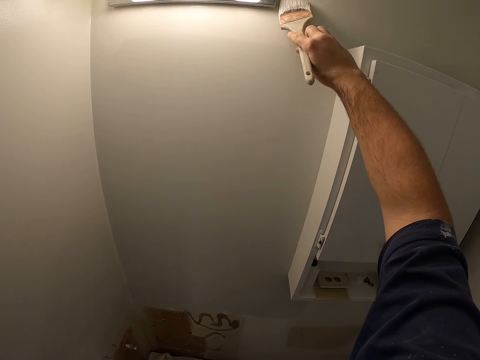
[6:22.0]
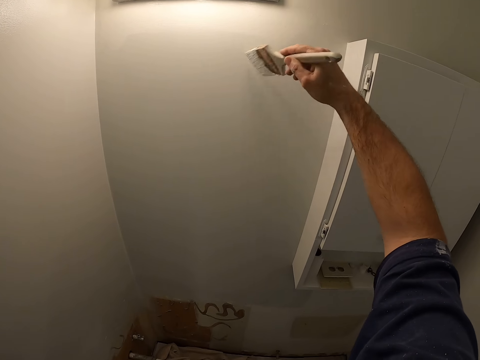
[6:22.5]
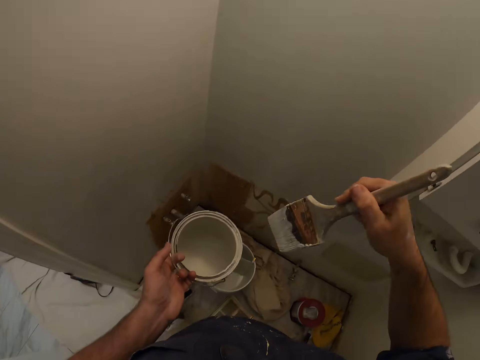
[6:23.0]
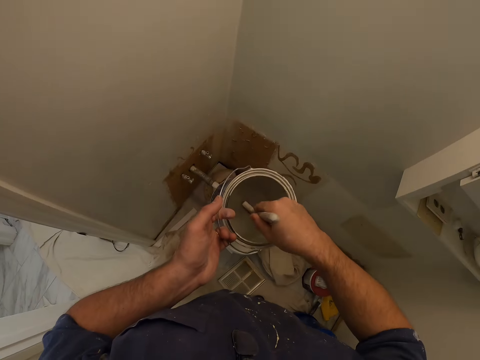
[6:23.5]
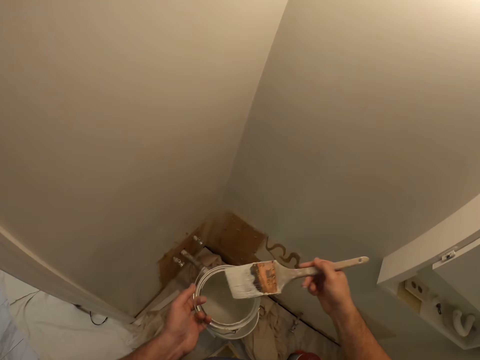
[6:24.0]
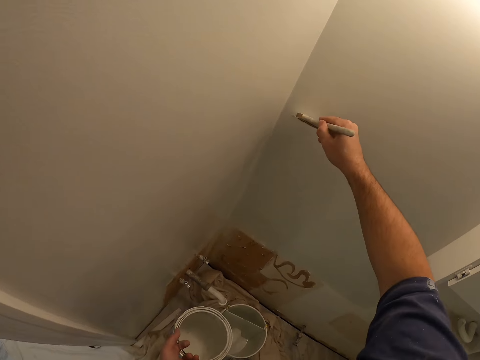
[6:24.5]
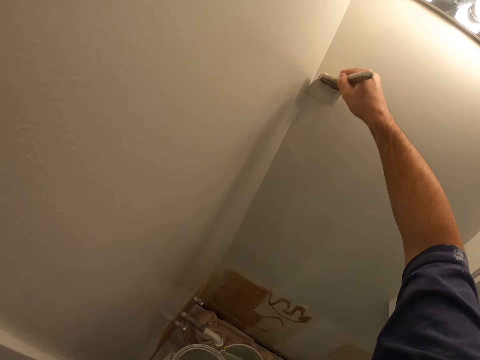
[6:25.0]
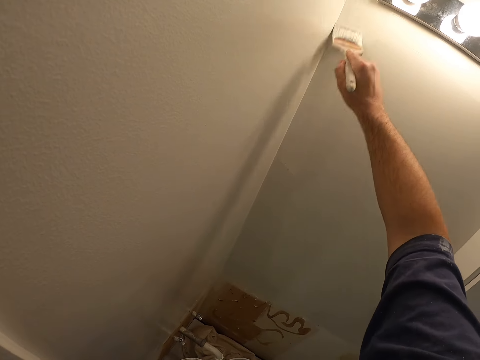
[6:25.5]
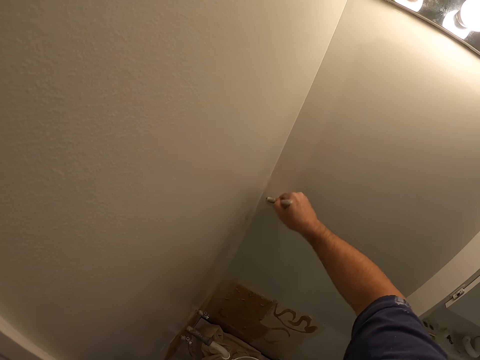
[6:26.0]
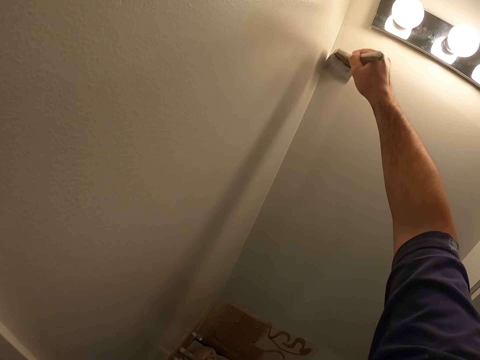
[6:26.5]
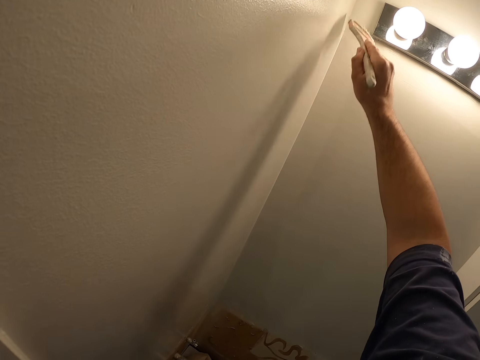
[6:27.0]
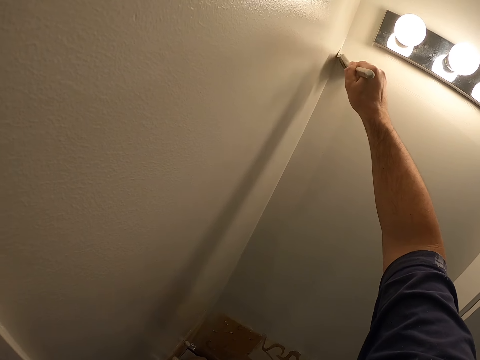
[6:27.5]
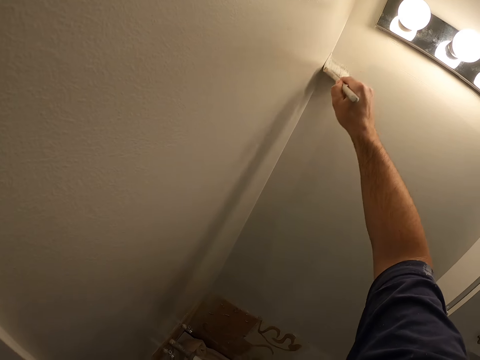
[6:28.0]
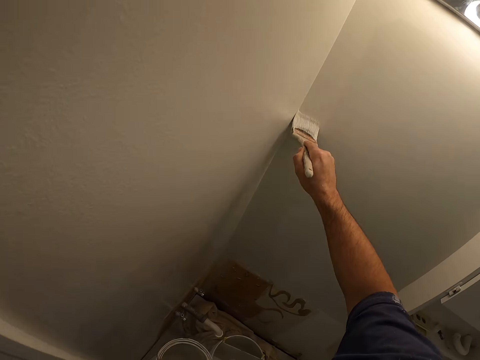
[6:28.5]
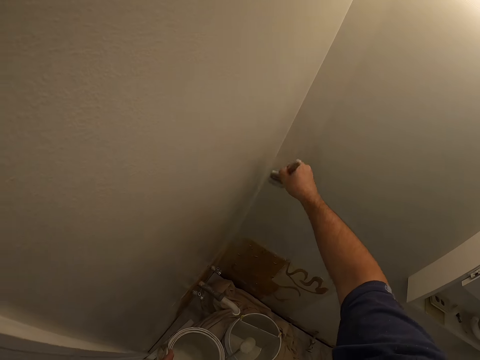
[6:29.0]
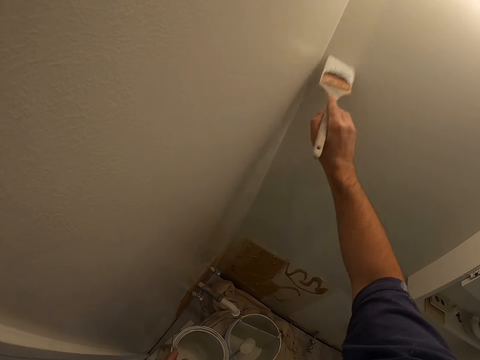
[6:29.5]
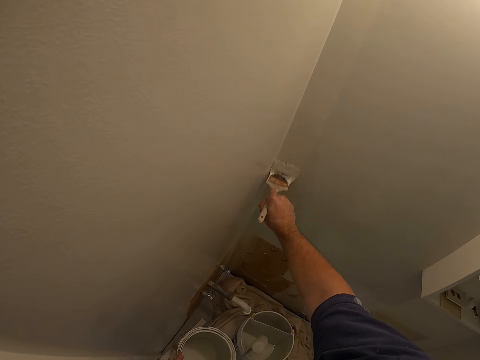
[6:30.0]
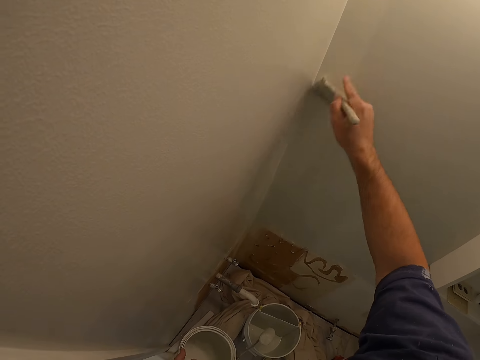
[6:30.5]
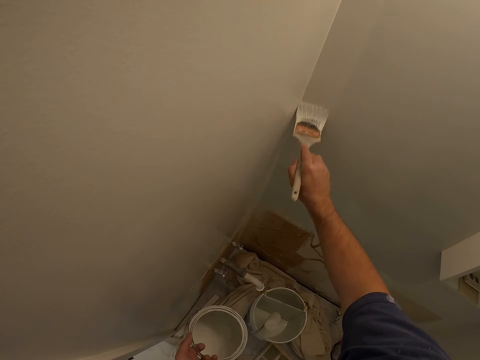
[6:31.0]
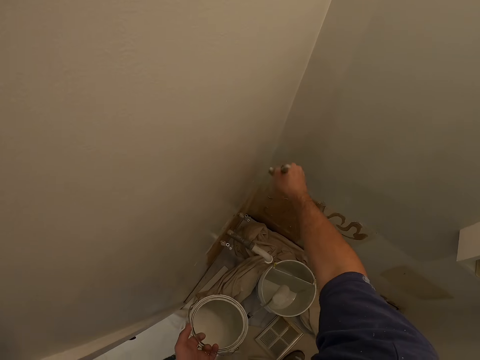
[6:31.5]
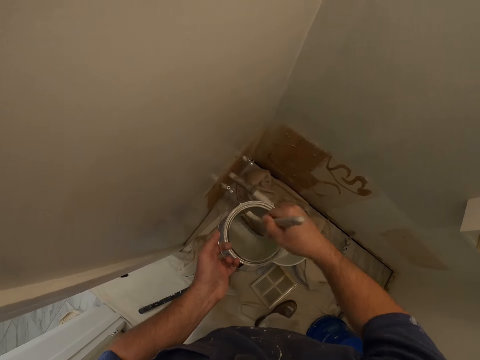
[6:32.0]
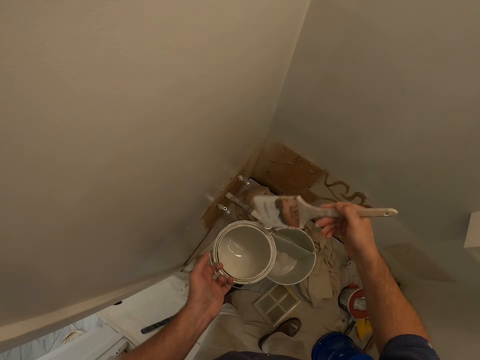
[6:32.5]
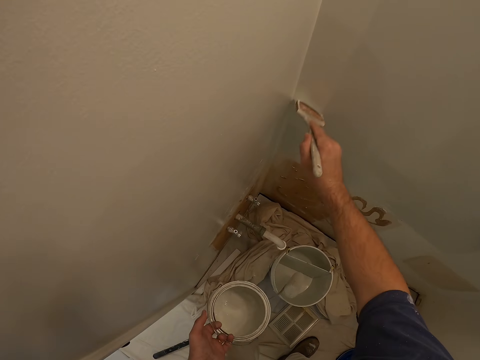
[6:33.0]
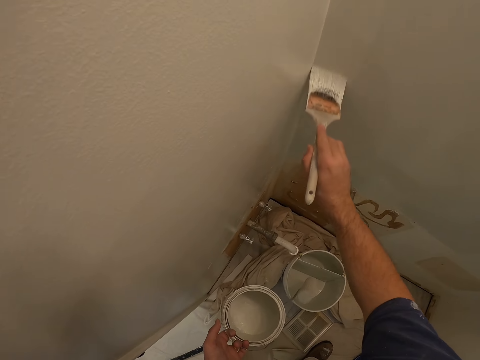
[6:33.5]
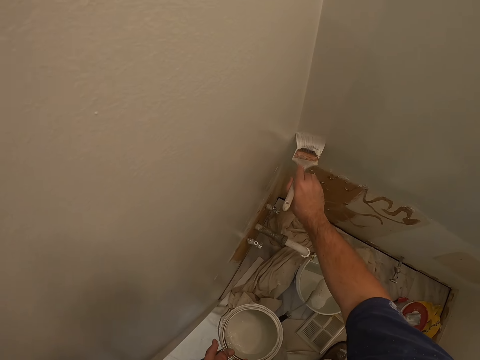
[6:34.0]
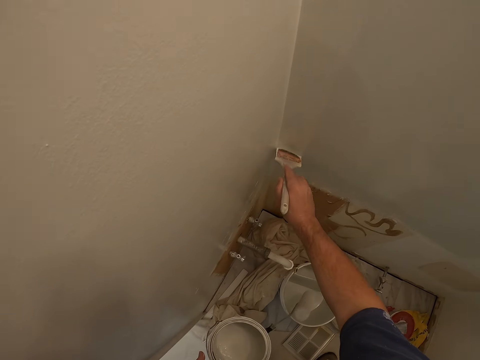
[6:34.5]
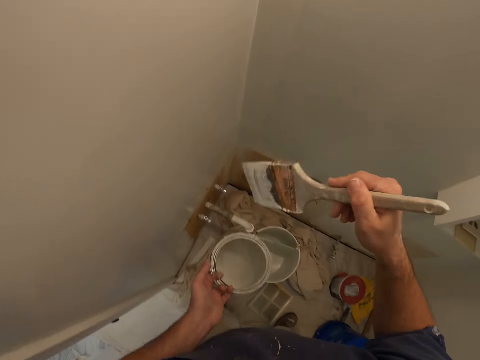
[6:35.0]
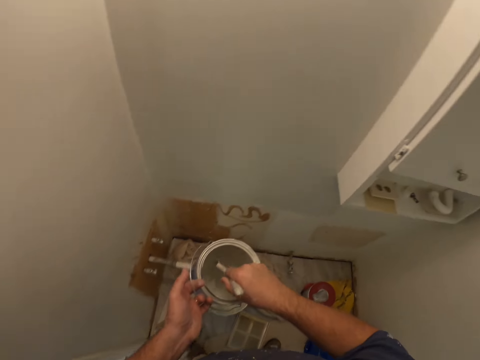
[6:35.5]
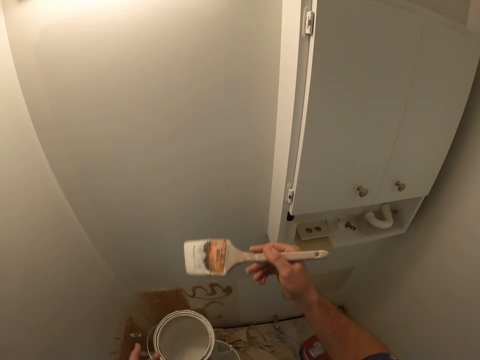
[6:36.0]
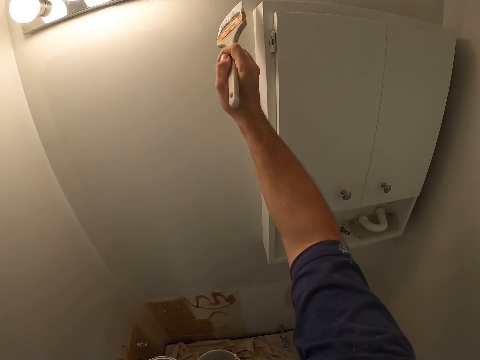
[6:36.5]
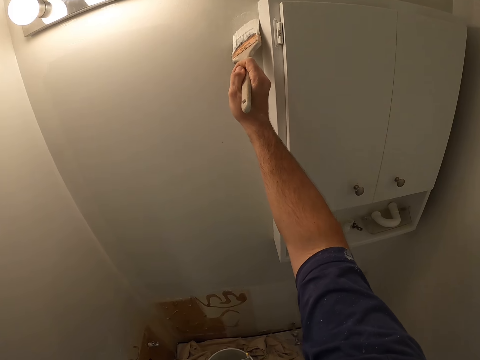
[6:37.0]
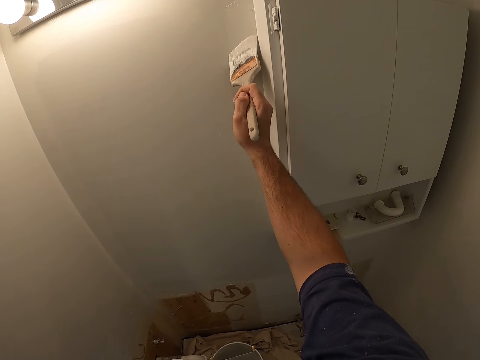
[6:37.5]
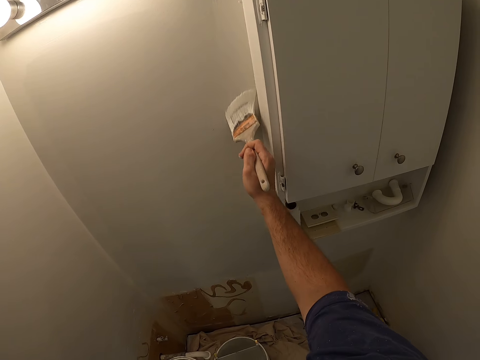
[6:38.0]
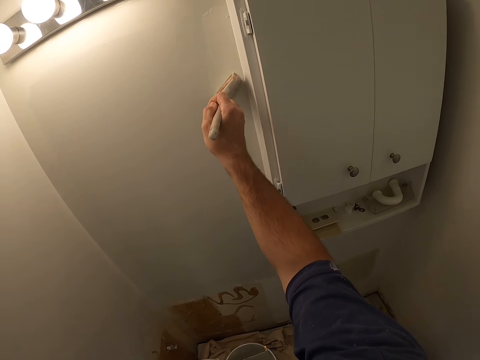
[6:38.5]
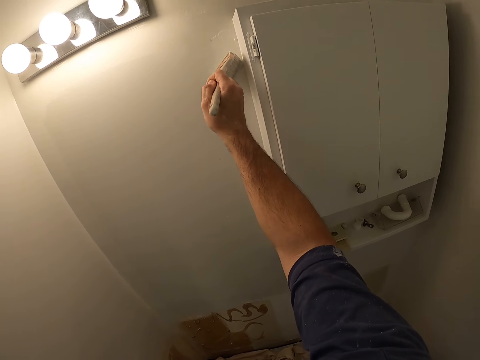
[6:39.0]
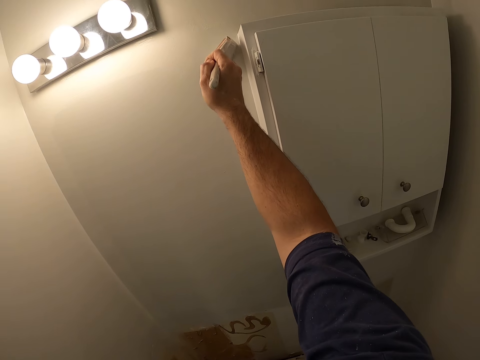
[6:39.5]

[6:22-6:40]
The camera wearer looks towards the tin of paint. They add paint to the paint brush from the tin of paint. They look towards the wall. They paint the wall with the paint brush. They look towards the tin of paint. They add paint to the paint brush from the tin of paint. They look towards the wall. They paint the wall with the paint brush. They look towards the tin of paint. They add paint to the paint brush from the tin of paint. They look towards the wall. They paint the wall with the paint brush.

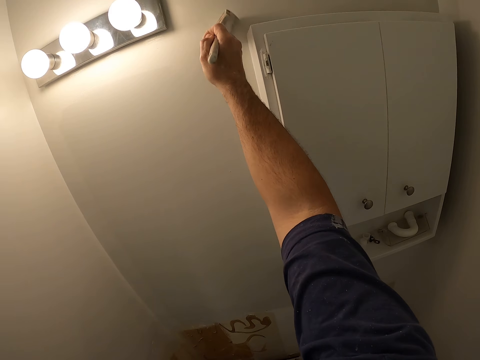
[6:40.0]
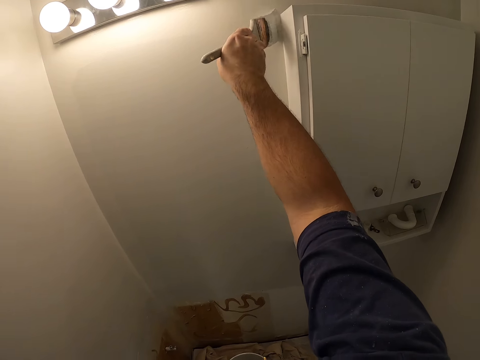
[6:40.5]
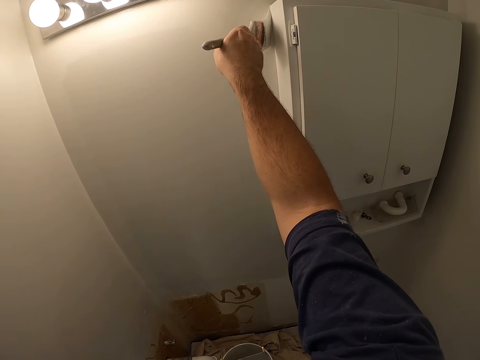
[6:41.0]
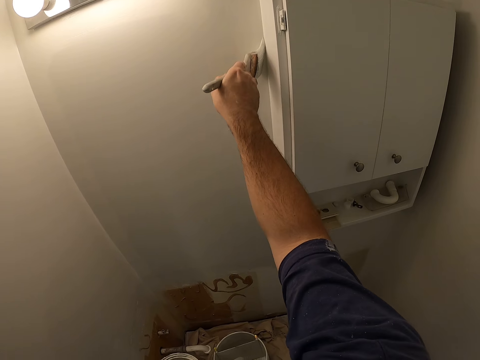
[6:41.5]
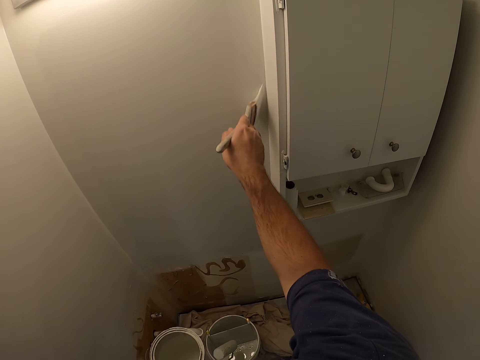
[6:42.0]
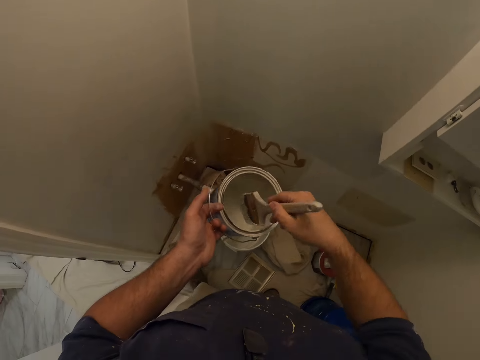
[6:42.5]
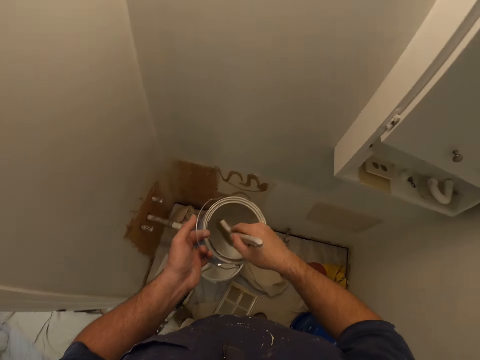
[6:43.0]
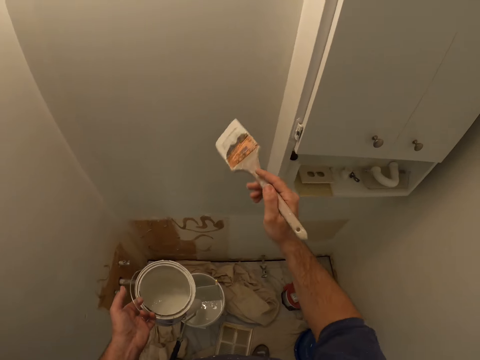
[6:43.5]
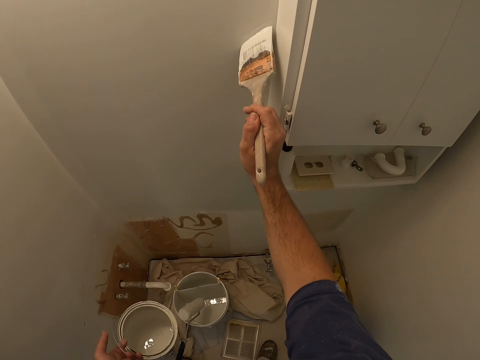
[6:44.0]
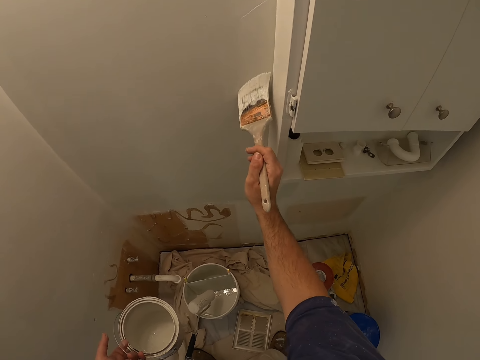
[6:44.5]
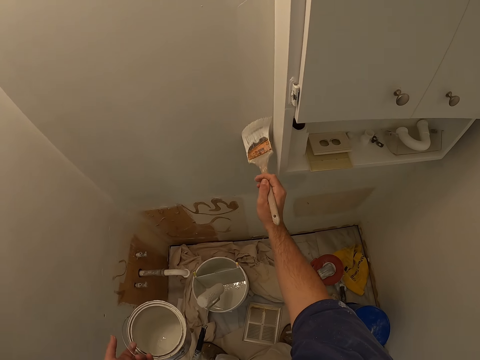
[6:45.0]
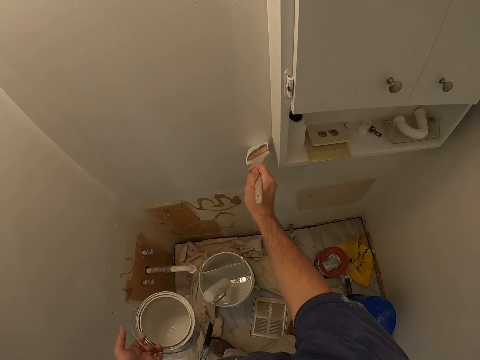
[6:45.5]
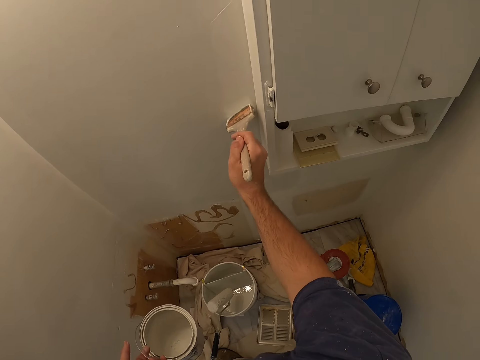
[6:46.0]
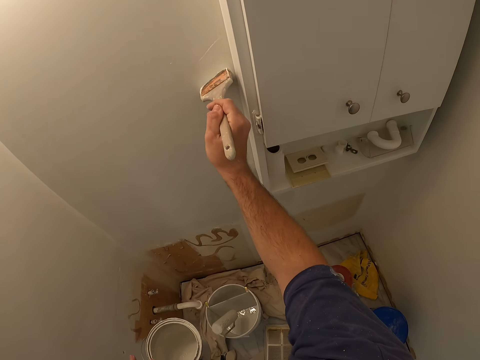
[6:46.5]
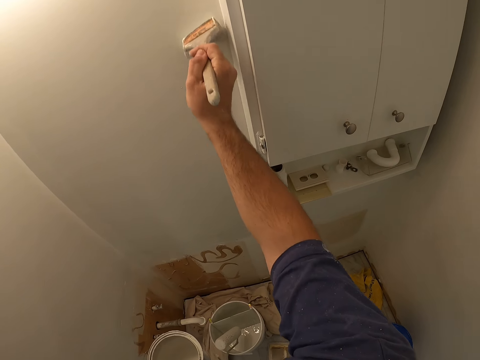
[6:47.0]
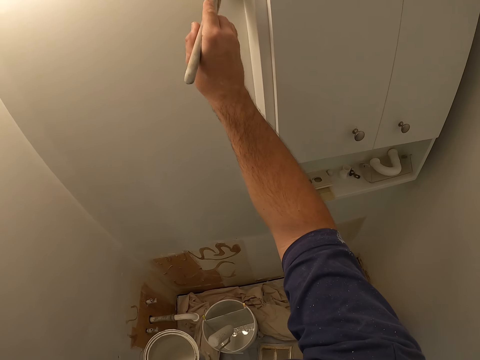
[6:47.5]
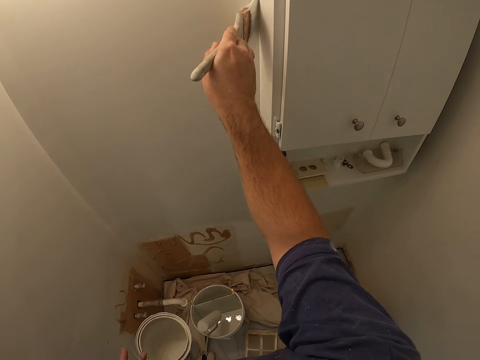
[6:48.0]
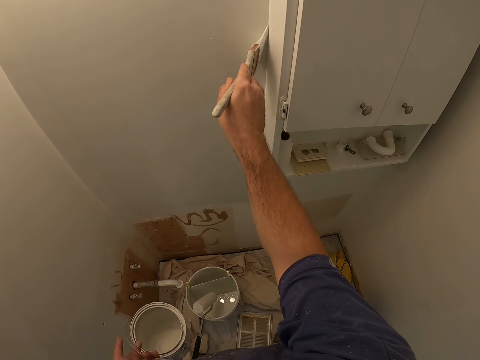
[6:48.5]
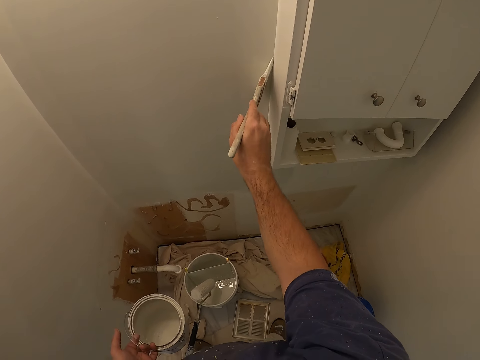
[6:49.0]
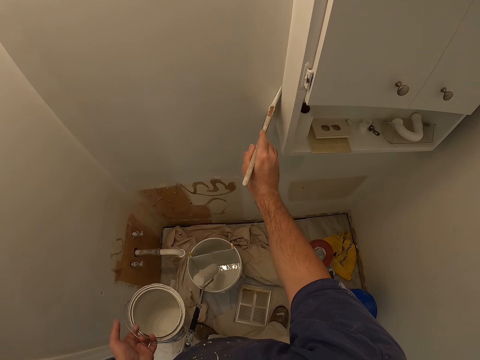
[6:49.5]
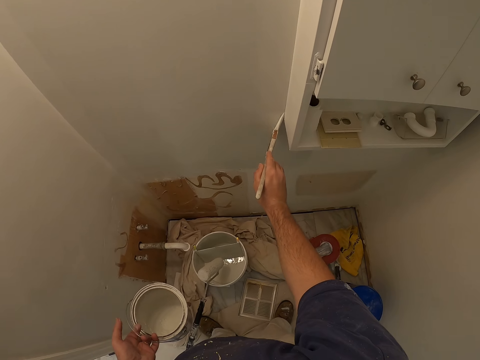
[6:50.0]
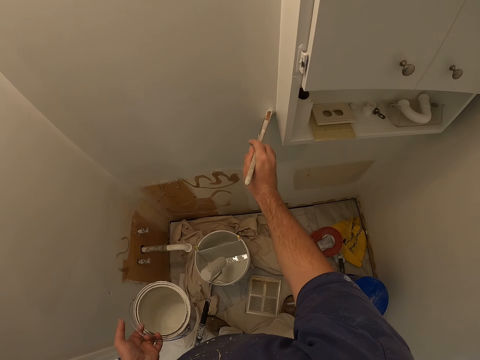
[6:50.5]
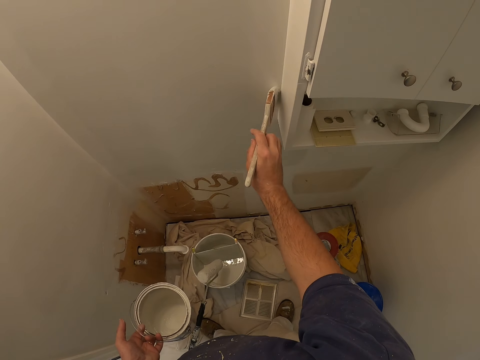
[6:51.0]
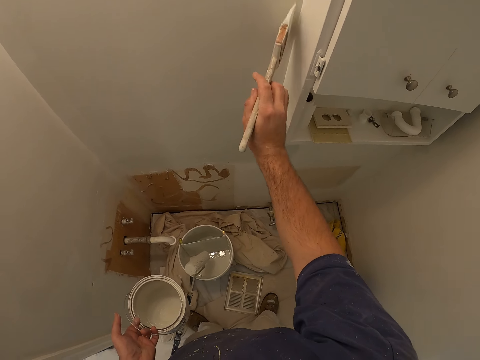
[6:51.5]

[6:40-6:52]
The camera wearer looks towards the tin of paint. They add paint to the paint brush from the tin of paint. They look towards the wall. They paint the wall with the paint brush.
